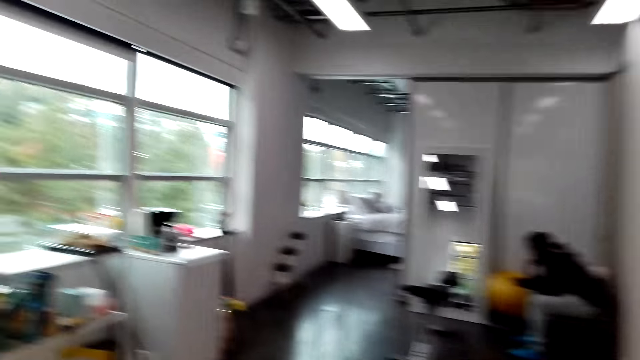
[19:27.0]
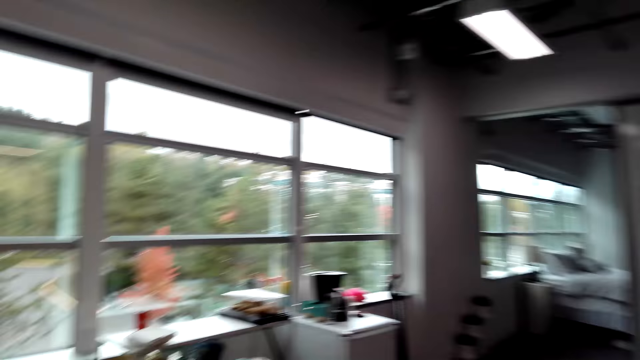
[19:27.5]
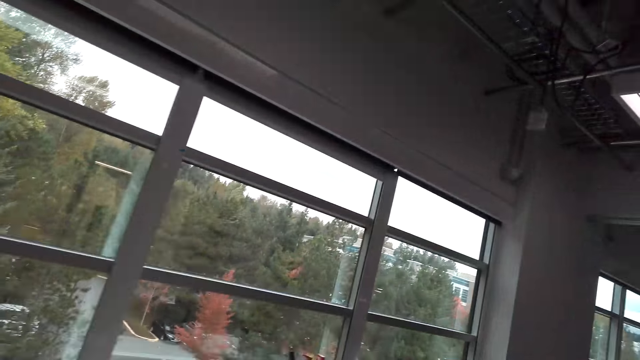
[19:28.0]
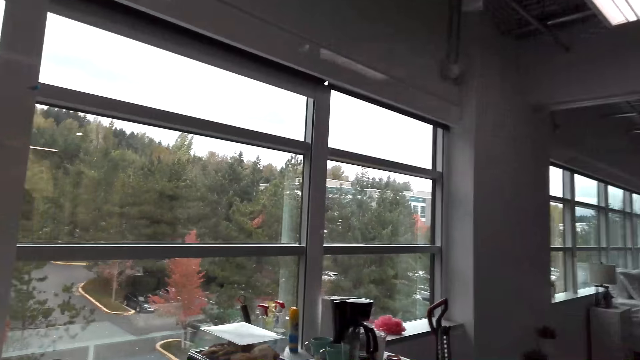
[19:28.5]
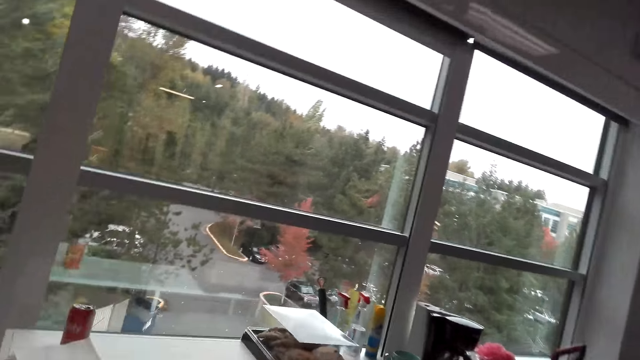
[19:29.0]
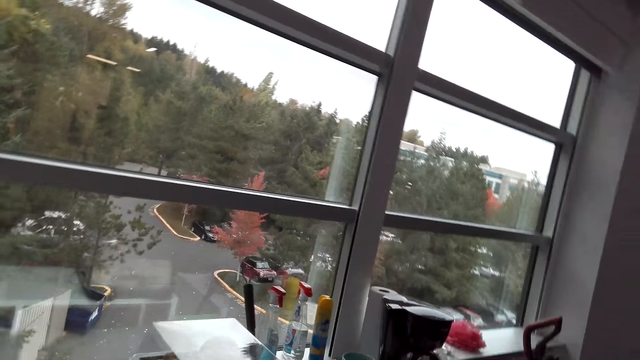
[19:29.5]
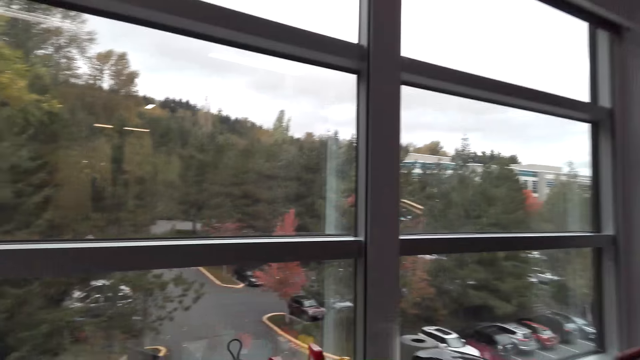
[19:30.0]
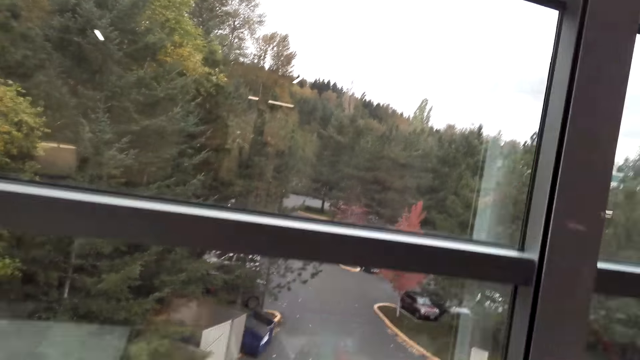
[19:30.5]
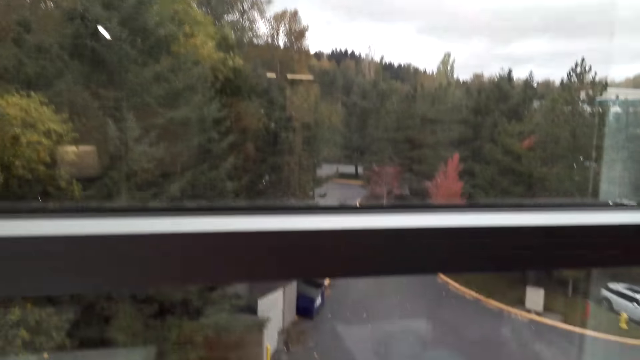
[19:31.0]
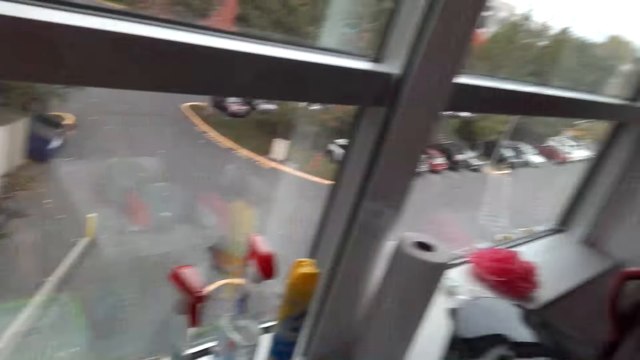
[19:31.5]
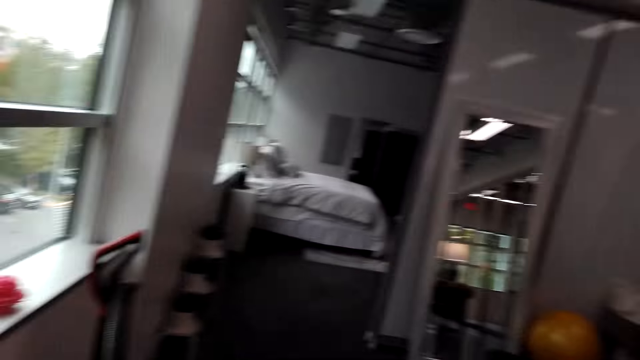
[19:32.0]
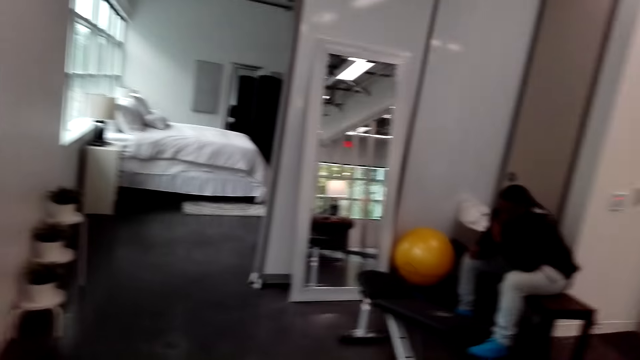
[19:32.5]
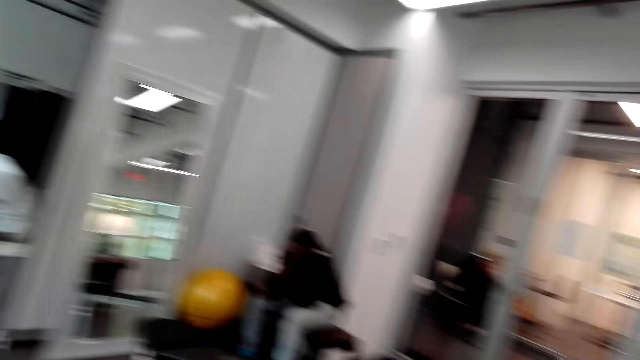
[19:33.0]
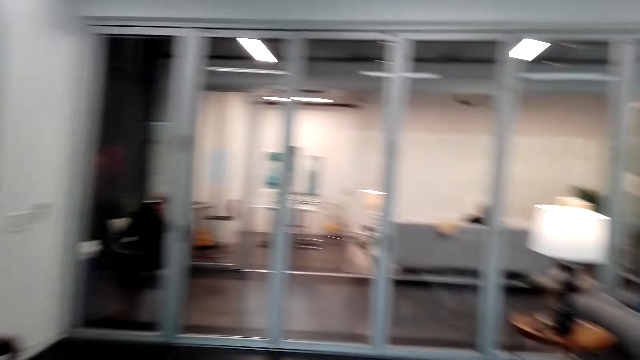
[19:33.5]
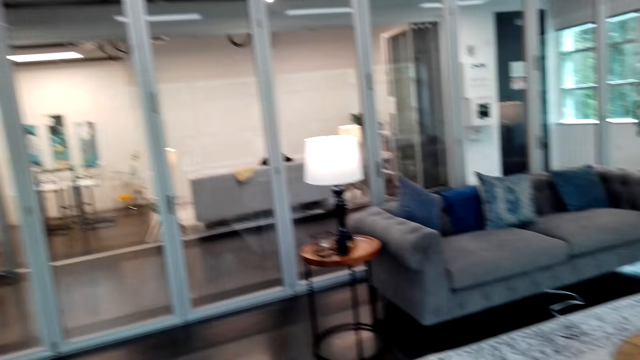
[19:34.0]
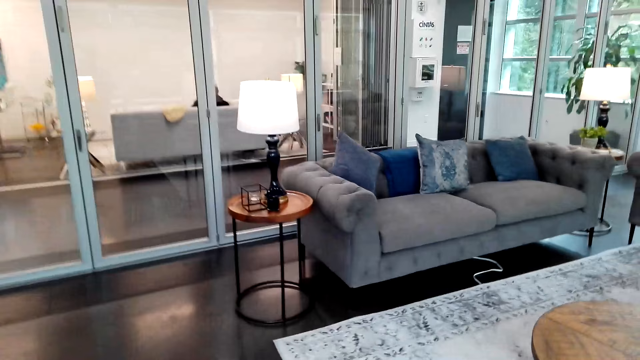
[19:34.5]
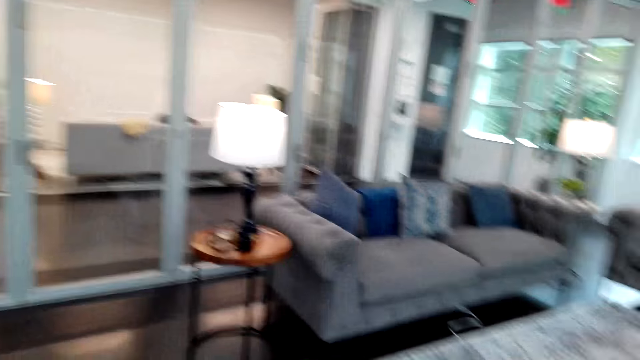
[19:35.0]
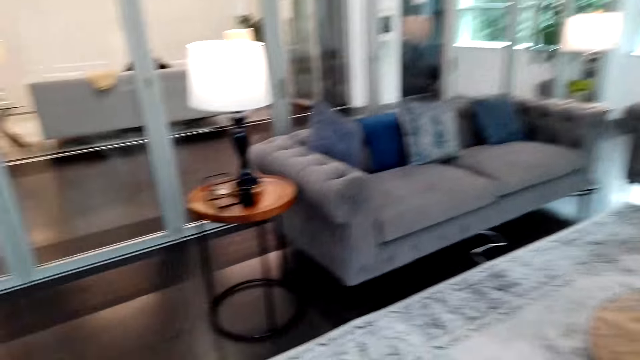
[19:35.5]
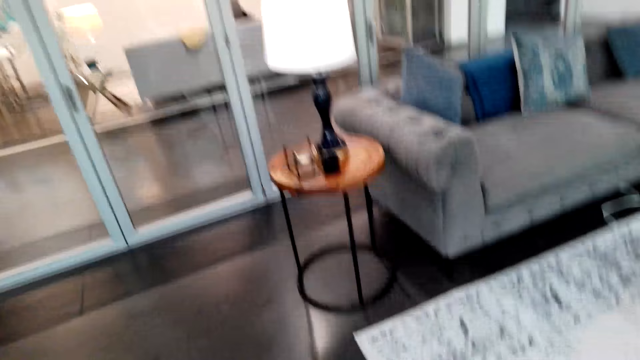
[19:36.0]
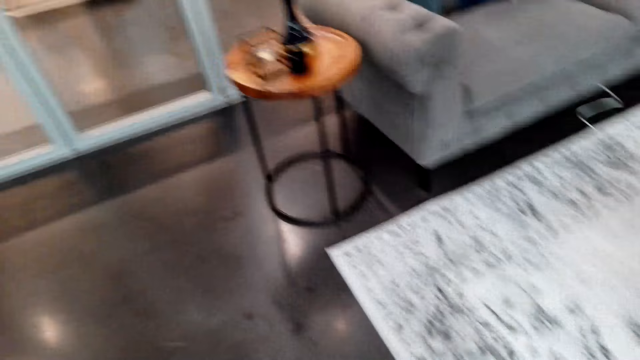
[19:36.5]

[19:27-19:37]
The camera wearer turns around. They walk around. They look around.

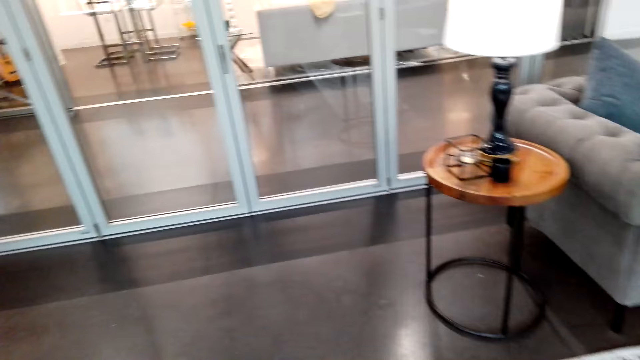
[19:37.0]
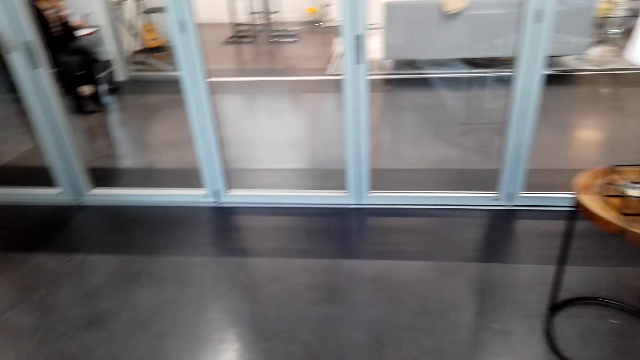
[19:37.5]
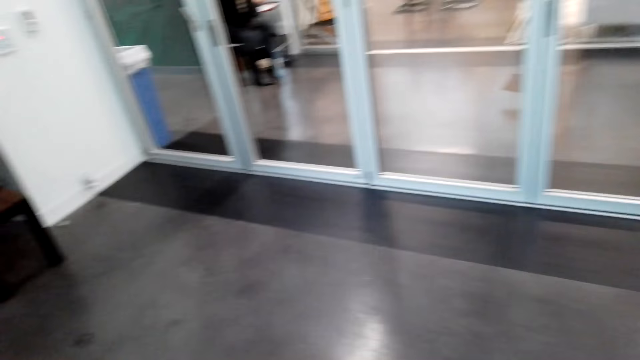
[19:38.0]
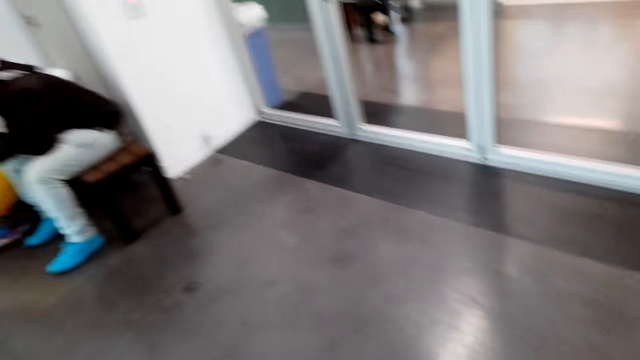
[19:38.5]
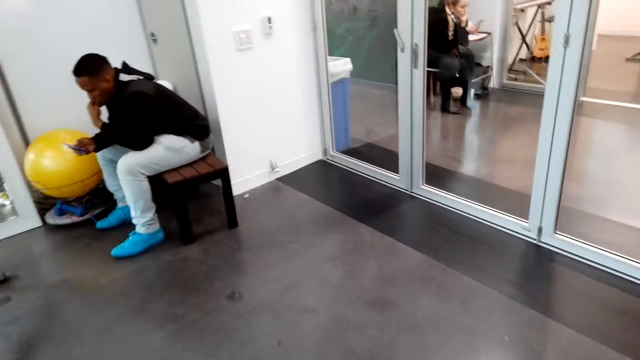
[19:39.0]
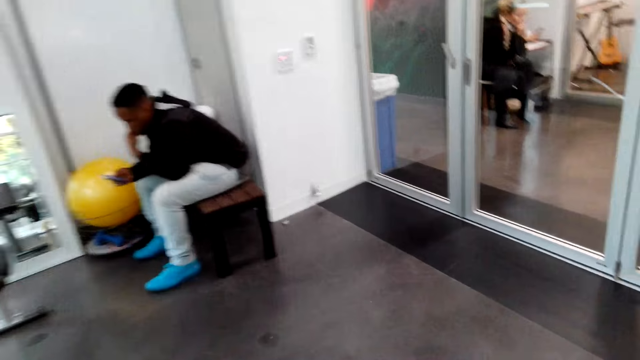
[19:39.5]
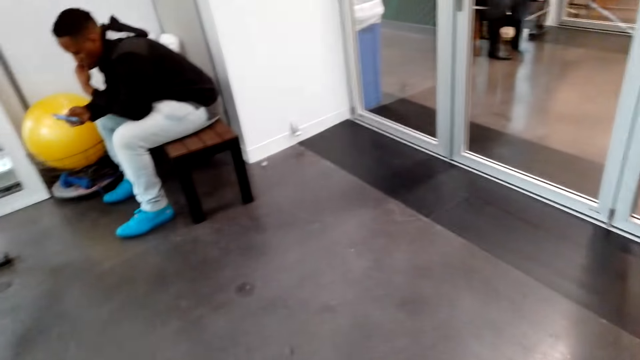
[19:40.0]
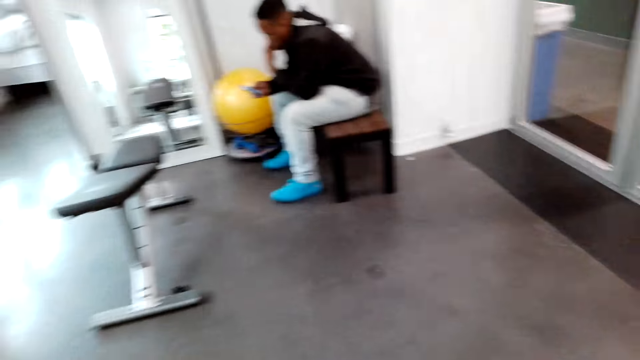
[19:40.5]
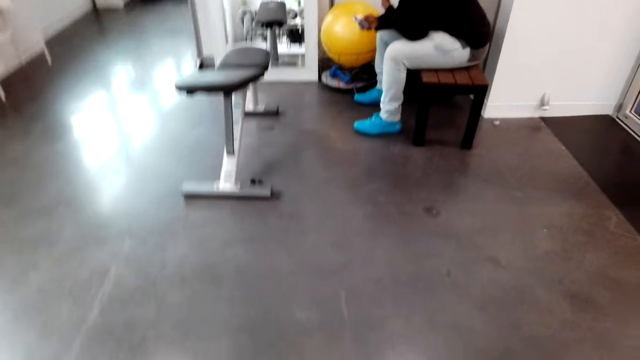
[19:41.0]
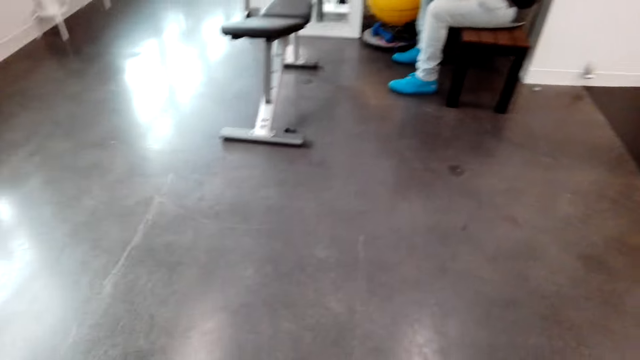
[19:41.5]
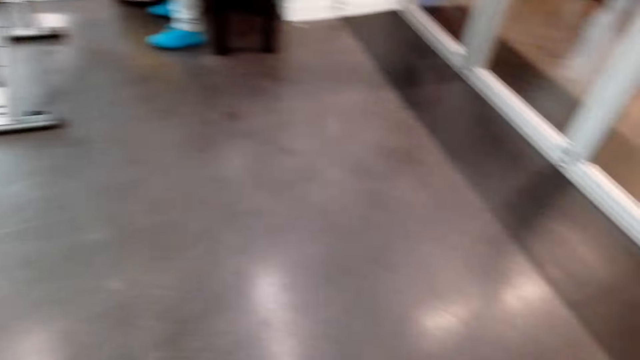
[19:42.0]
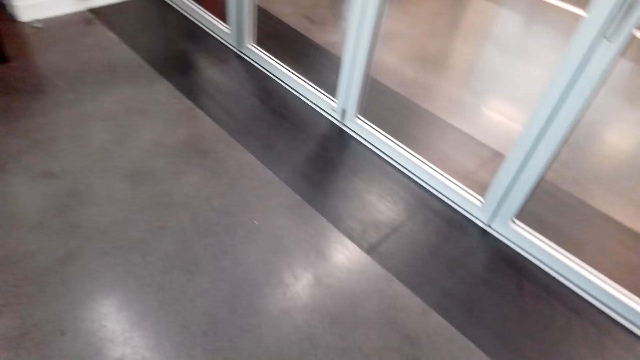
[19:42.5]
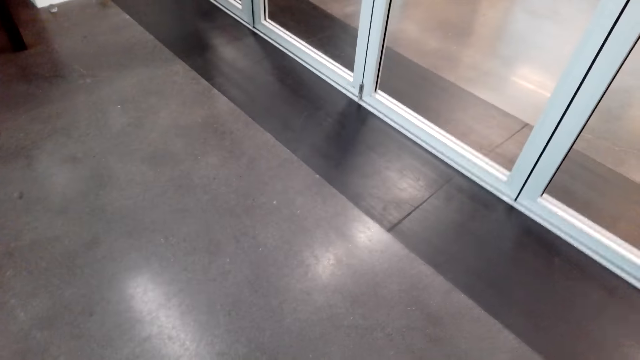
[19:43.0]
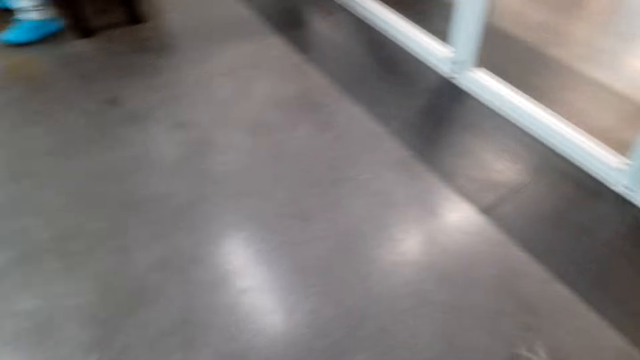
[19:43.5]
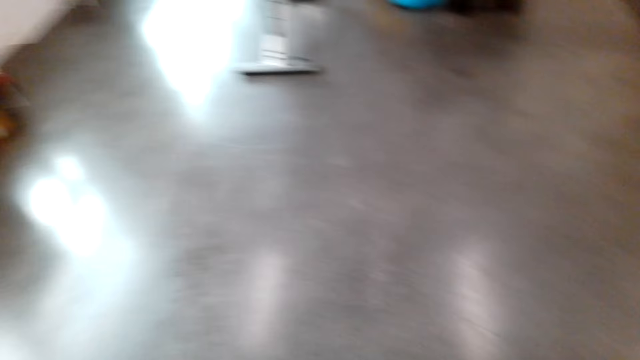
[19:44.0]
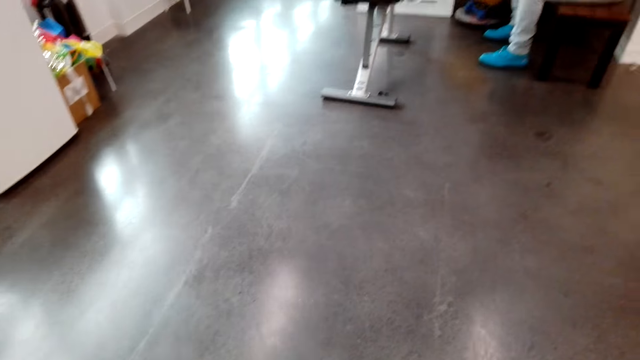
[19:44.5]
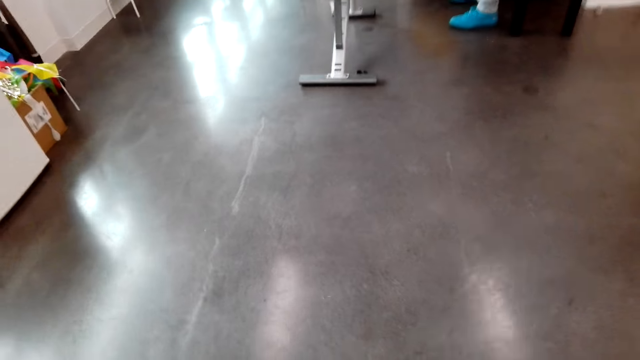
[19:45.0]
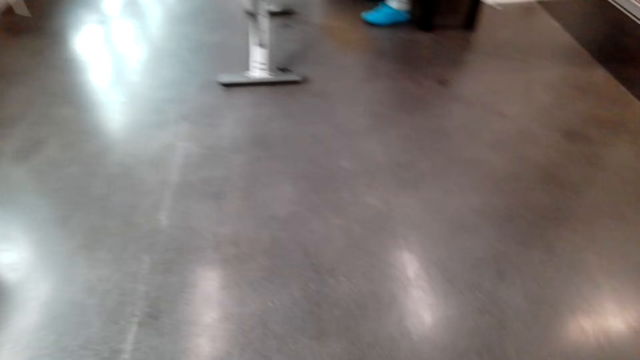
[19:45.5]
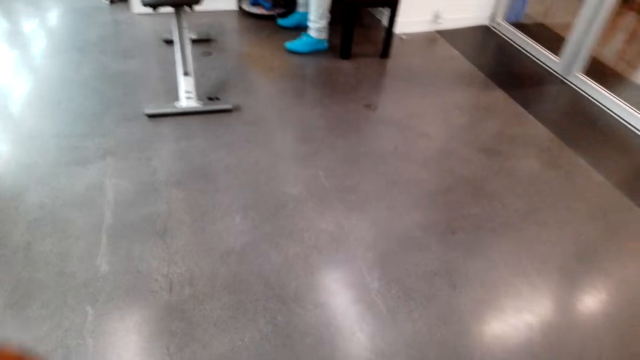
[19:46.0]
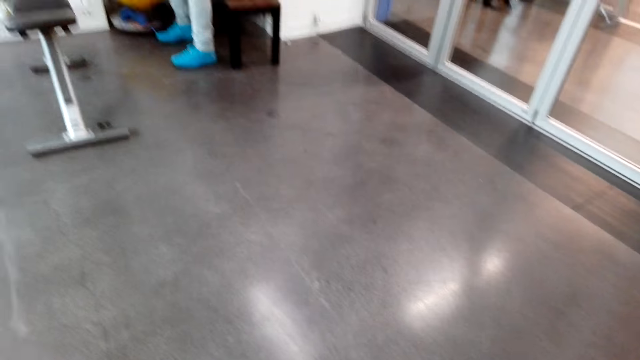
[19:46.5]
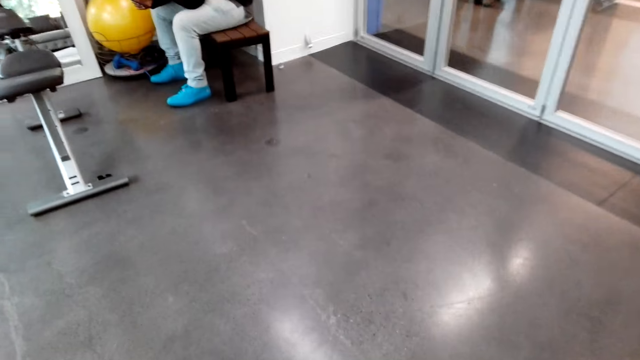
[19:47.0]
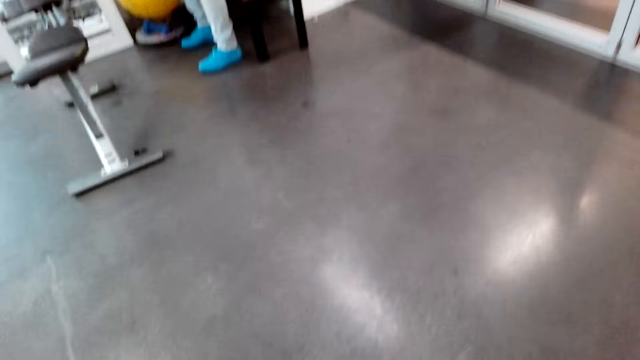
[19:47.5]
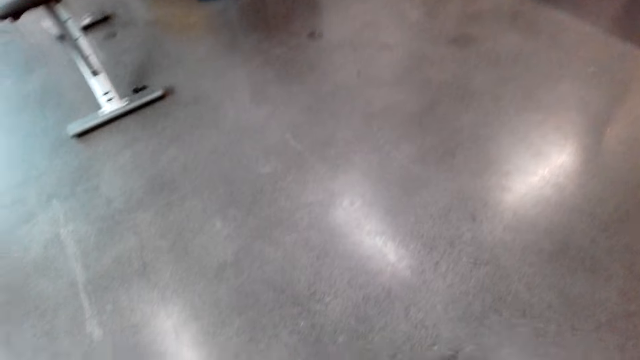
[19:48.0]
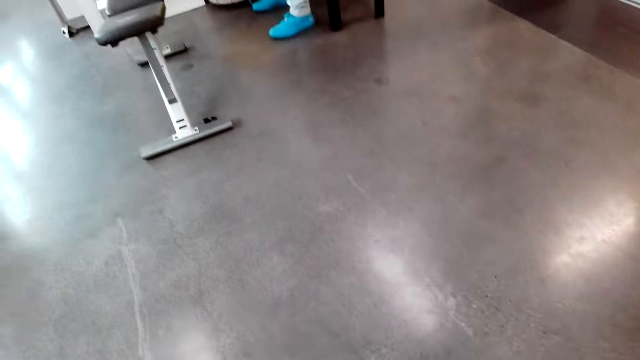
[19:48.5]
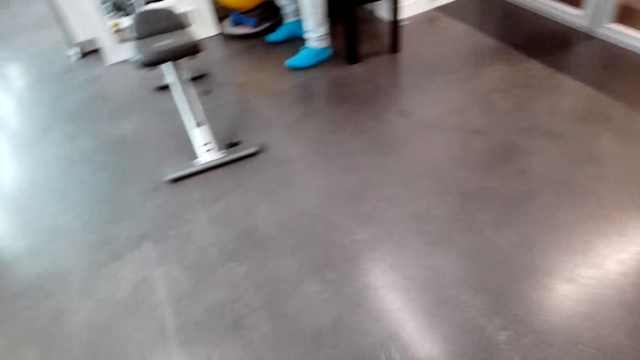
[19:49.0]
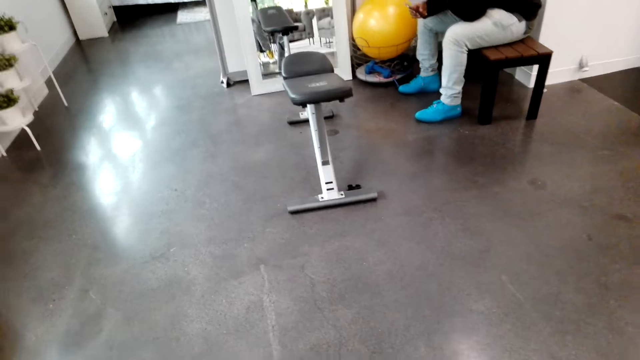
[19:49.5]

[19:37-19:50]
The camera wearer turns around. A man holds a phone. The camera wearer turns around. They remove dirt on the floor with a dust mop.
